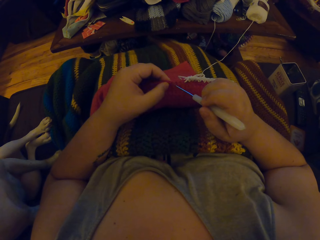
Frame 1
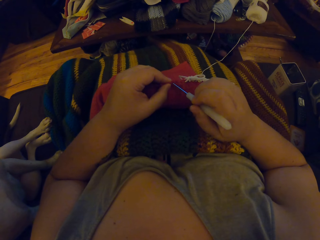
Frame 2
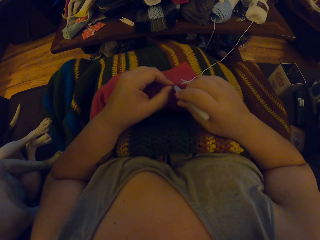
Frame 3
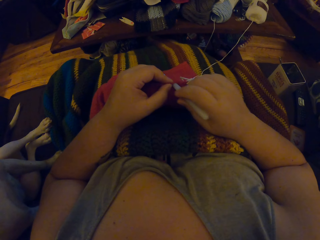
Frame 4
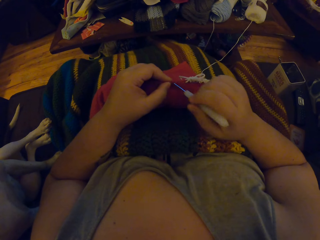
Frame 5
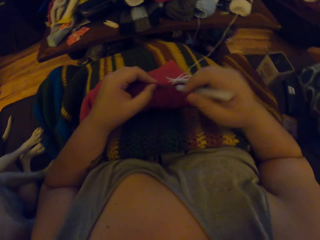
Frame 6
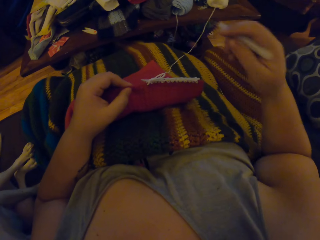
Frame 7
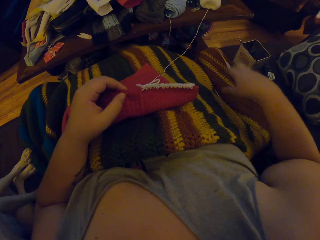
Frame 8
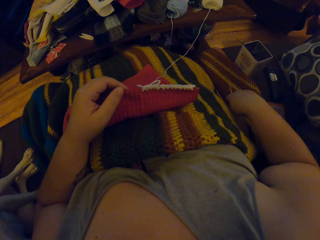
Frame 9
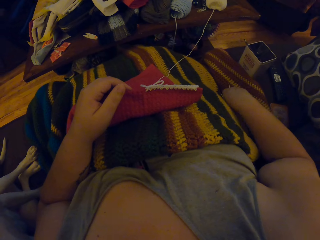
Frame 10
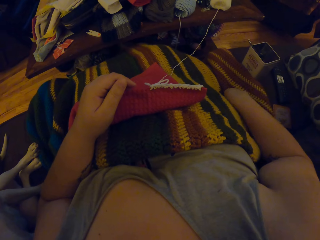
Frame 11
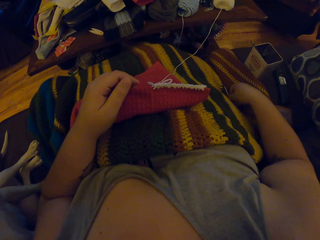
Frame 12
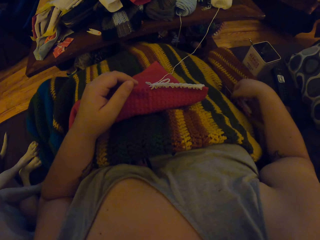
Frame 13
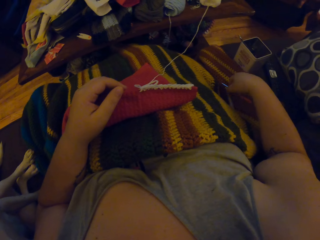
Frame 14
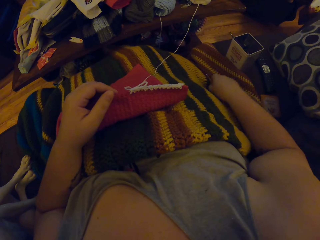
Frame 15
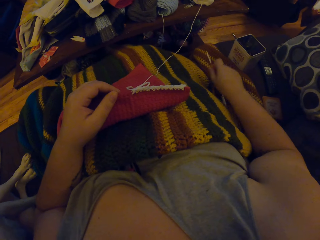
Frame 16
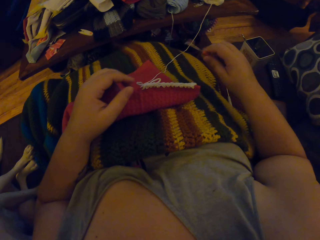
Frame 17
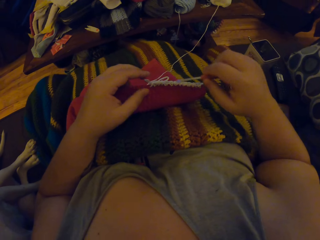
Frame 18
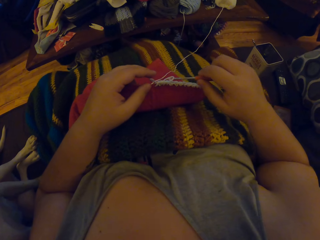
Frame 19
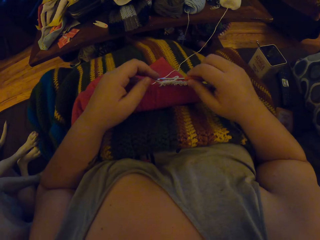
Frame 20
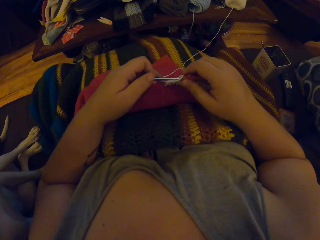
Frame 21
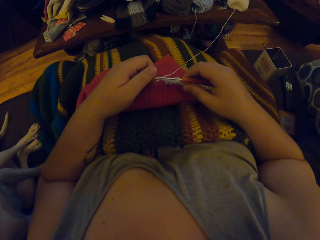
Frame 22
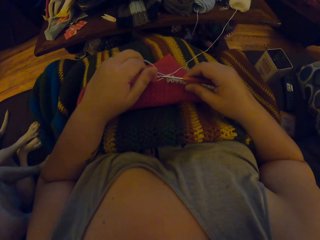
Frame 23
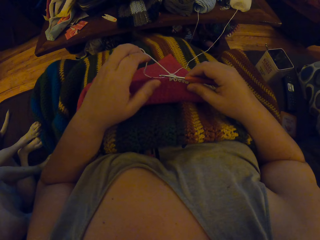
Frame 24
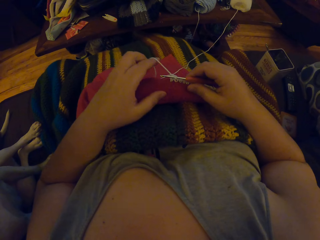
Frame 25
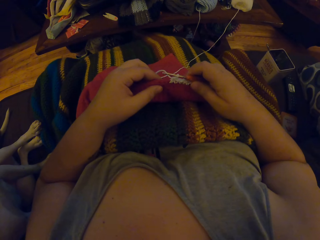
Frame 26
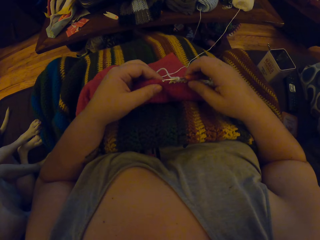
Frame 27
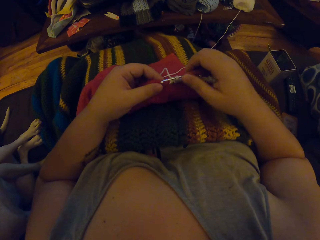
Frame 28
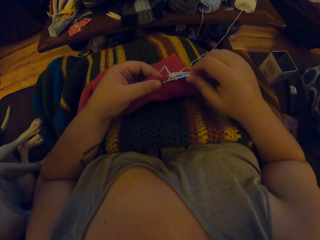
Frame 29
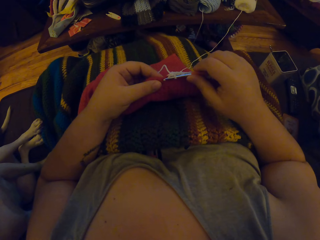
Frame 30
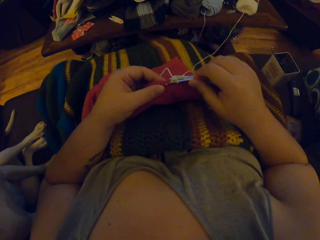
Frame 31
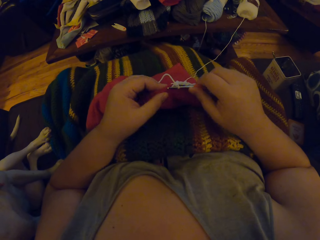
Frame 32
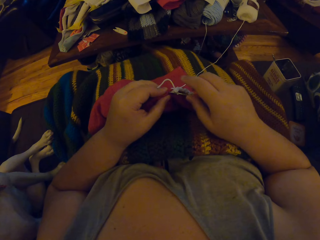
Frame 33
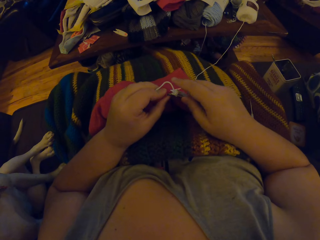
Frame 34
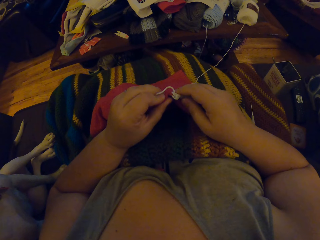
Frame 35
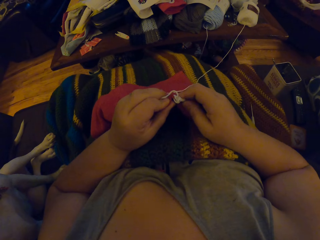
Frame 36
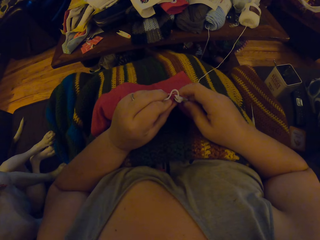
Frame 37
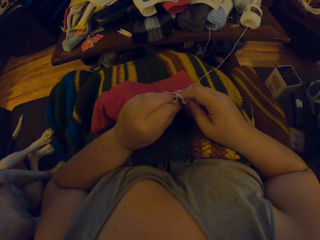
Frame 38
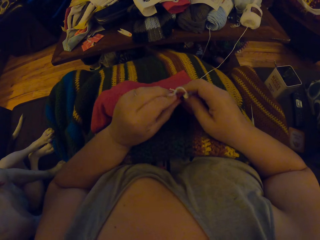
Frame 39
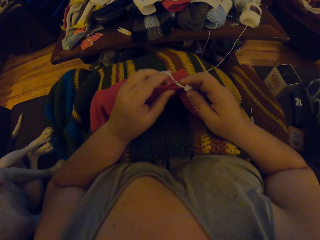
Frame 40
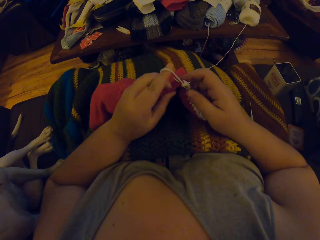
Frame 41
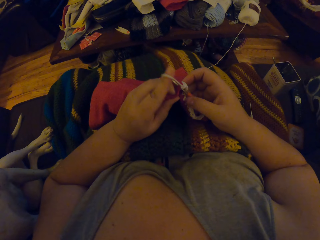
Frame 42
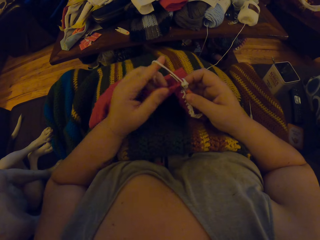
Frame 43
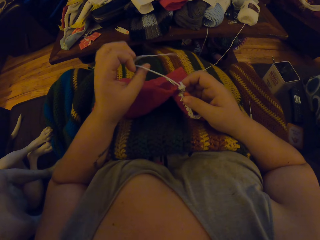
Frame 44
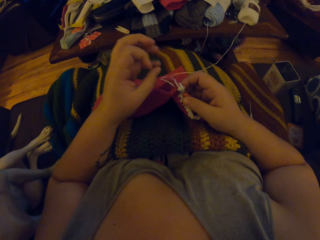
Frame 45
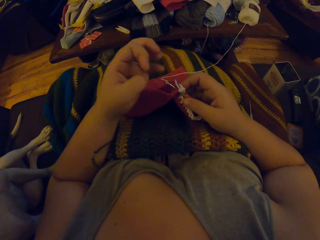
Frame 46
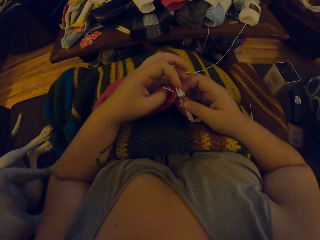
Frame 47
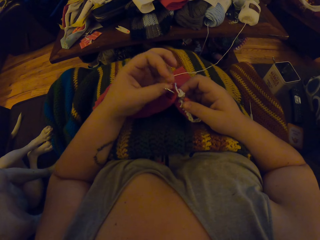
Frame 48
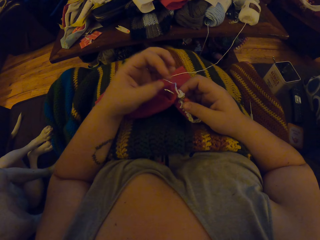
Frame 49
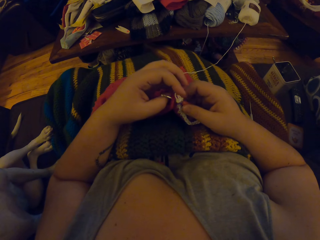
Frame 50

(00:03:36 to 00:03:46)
The camera wearer drops the white crochet hook on the chair. She picks up the orange crochet hook with her right hand. She puts the yarn on the orange crochet hook. She crochets the fabric.

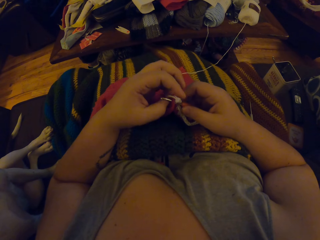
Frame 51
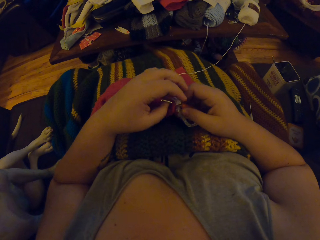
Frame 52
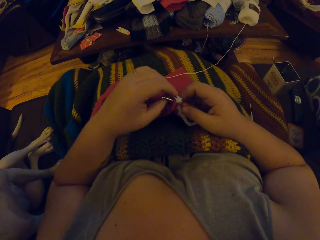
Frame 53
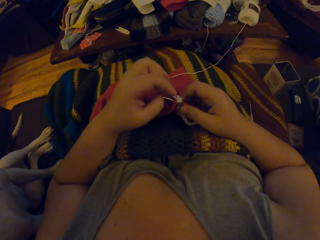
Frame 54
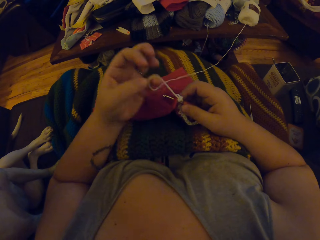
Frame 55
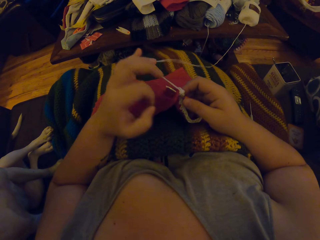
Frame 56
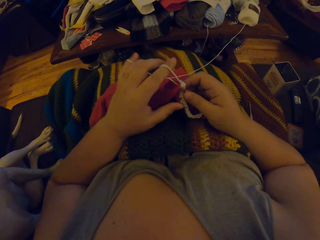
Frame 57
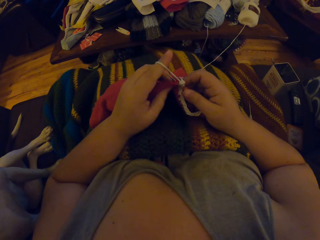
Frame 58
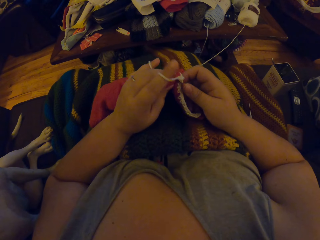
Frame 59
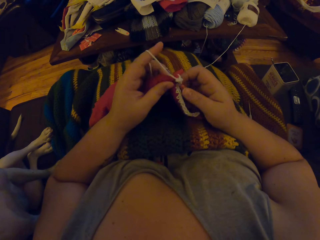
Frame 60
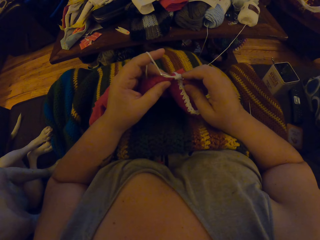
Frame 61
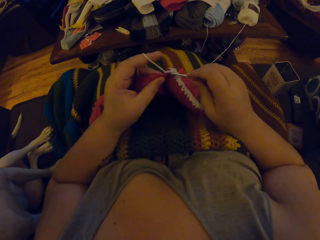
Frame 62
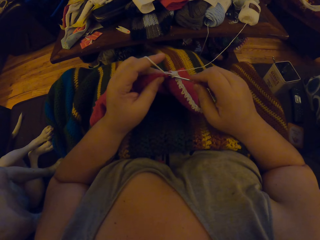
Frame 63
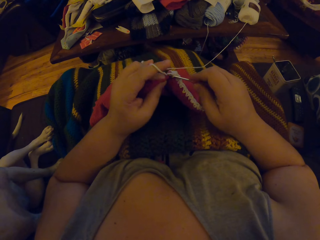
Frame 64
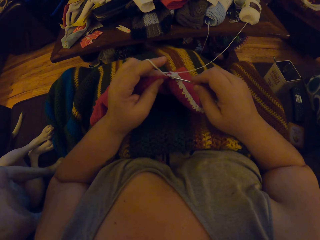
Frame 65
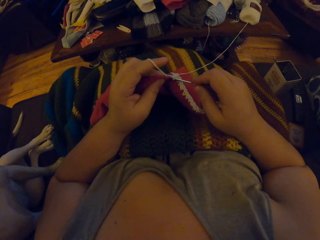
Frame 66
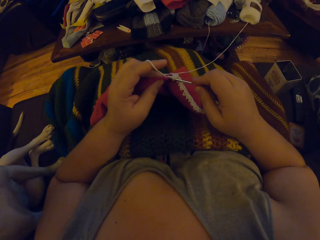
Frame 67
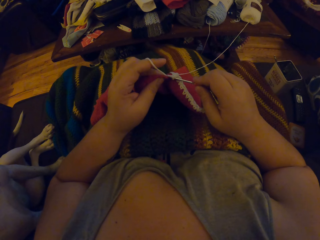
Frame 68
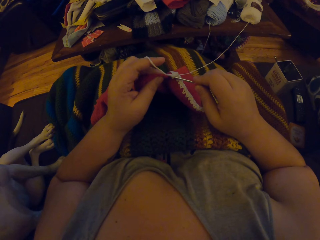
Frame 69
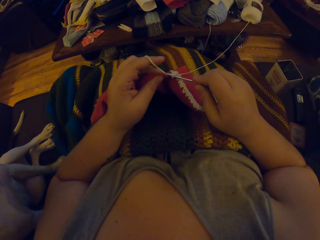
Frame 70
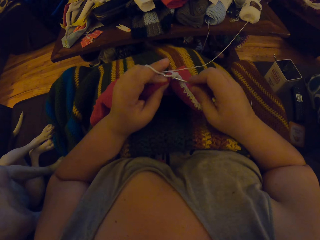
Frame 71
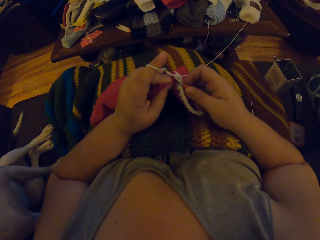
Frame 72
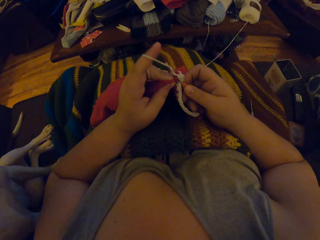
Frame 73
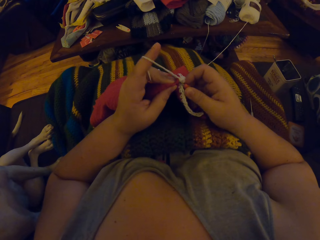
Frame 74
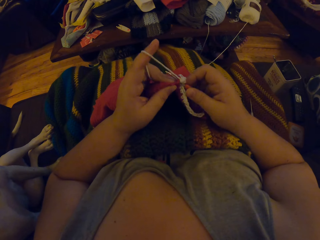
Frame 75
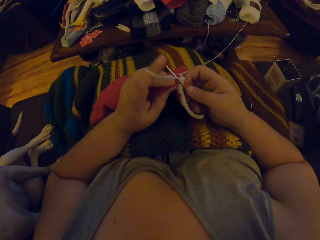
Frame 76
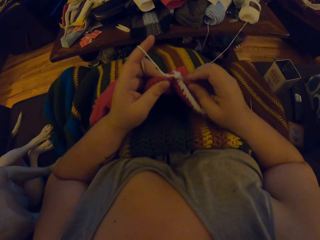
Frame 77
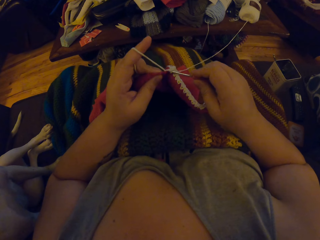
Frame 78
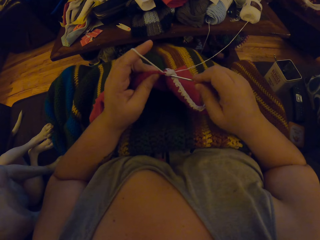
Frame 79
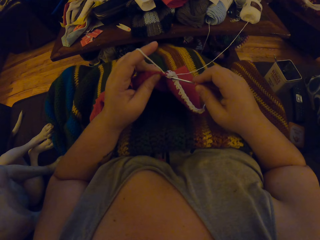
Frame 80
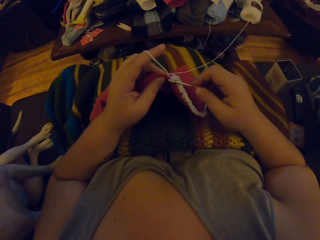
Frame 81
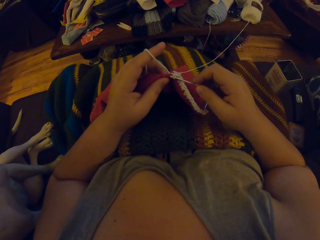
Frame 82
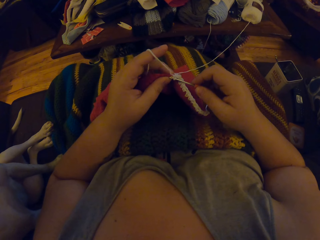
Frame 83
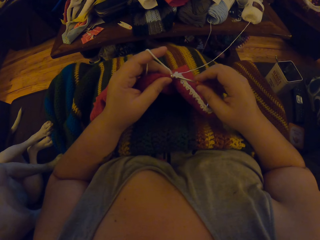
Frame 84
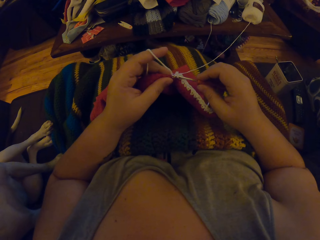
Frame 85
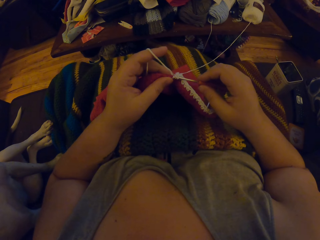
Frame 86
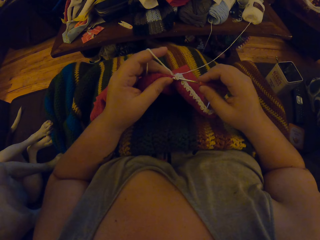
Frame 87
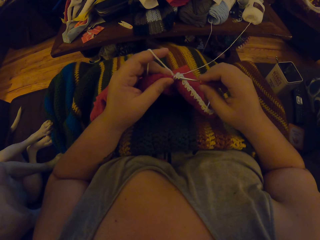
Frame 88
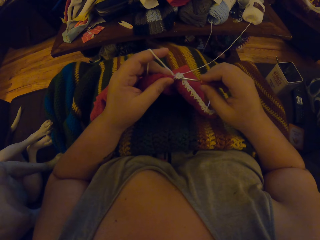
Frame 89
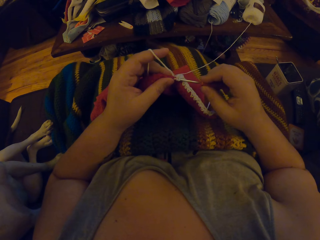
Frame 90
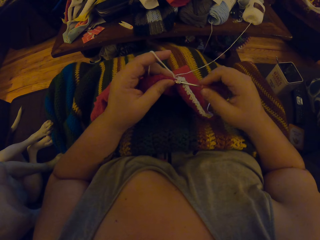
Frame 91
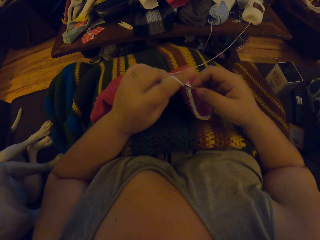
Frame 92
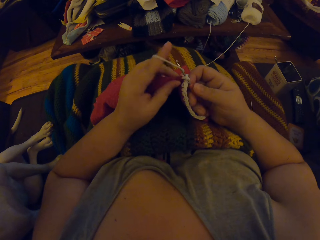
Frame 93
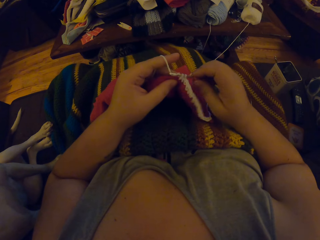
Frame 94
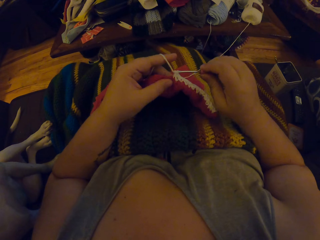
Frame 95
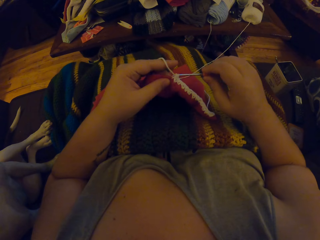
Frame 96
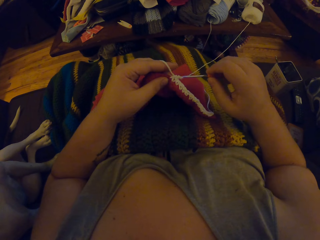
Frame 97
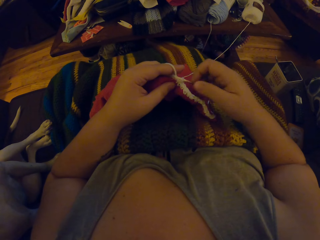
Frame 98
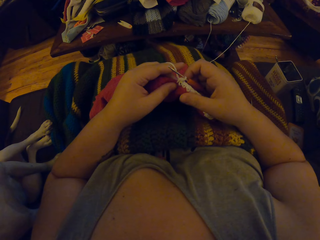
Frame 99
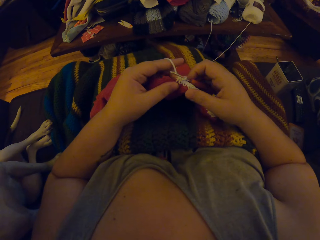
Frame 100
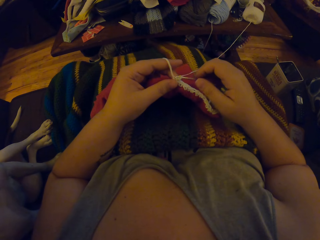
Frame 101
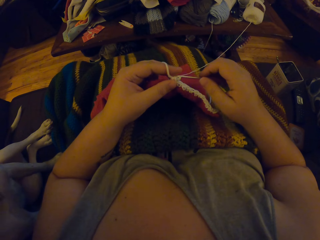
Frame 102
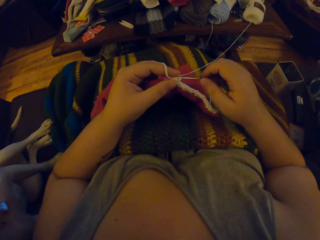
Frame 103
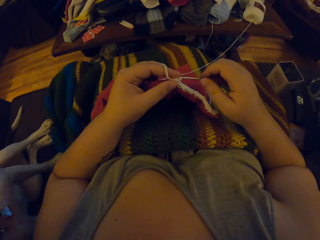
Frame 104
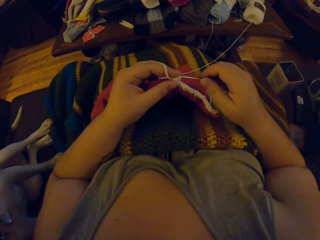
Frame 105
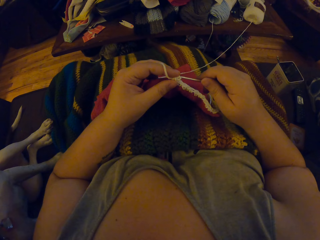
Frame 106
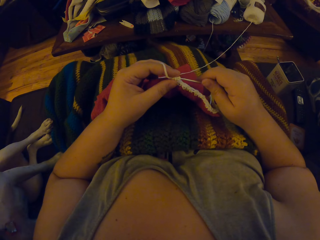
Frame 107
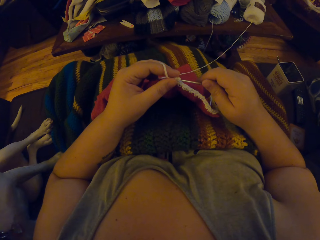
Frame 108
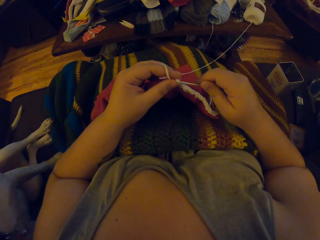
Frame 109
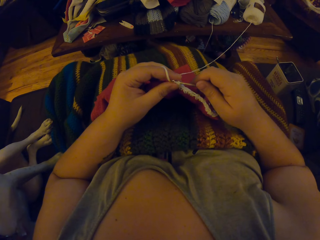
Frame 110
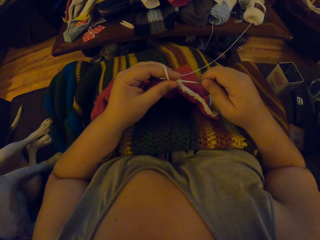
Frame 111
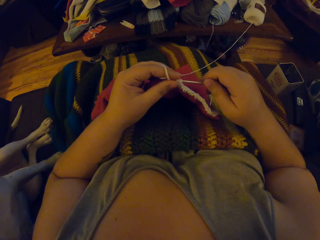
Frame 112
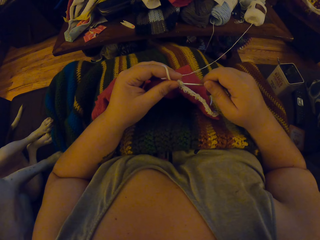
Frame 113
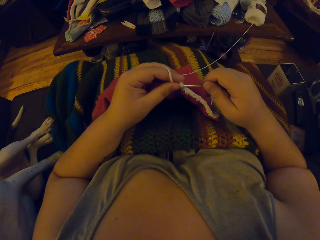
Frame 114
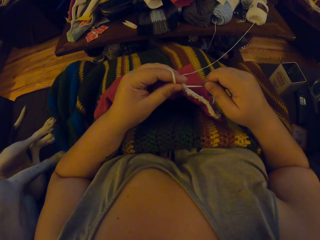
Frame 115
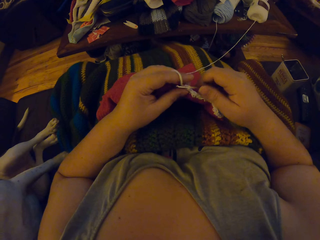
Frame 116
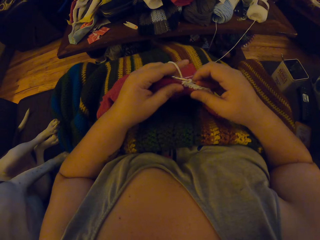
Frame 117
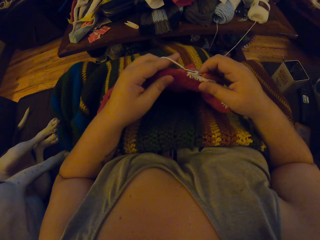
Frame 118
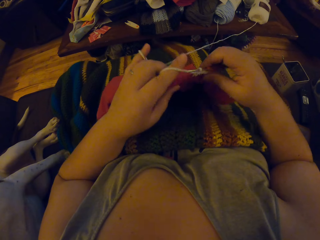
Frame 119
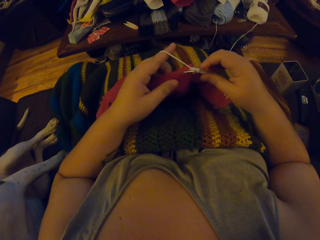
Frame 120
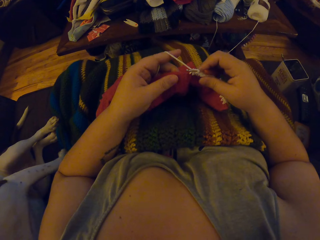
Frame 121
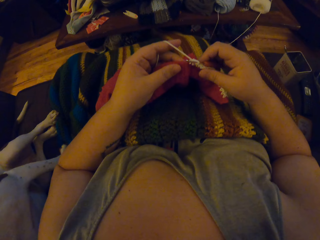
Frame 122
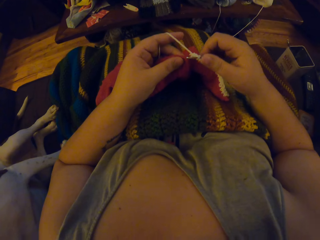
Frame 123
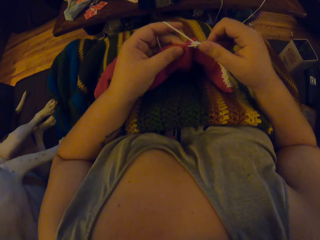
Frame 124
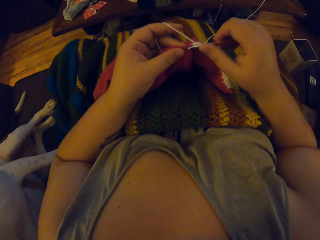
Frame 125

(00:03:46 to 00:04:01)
The camera wearer wraps the yarn around the finger of her left hand. She crochets the fabric.
